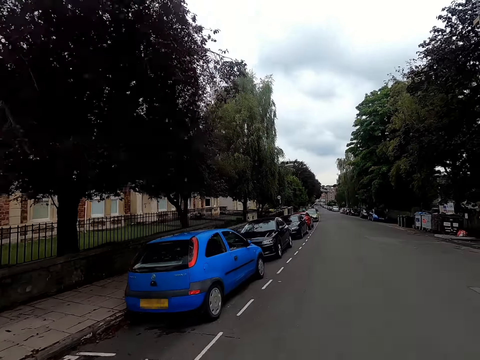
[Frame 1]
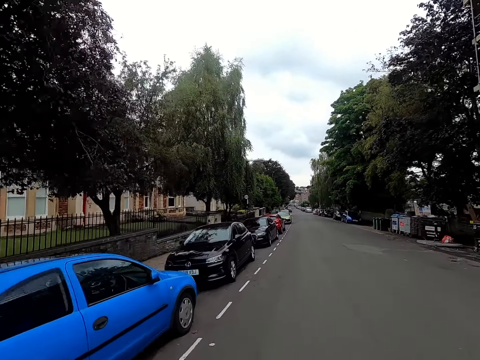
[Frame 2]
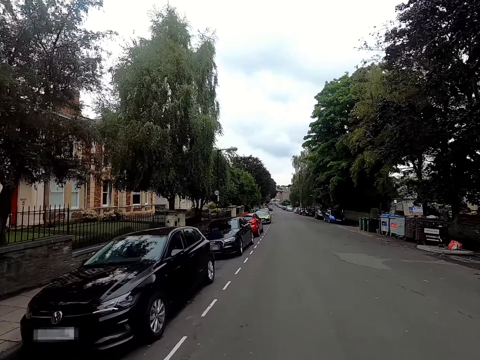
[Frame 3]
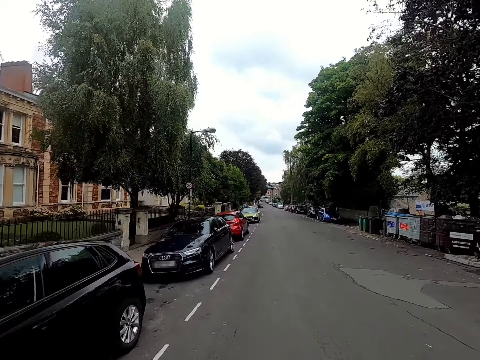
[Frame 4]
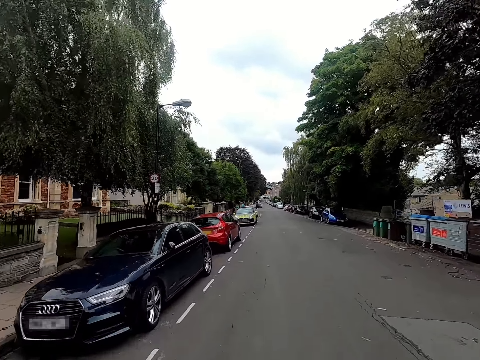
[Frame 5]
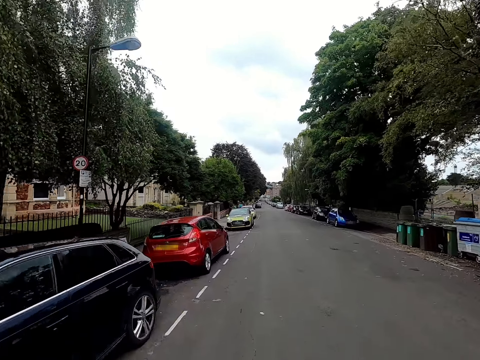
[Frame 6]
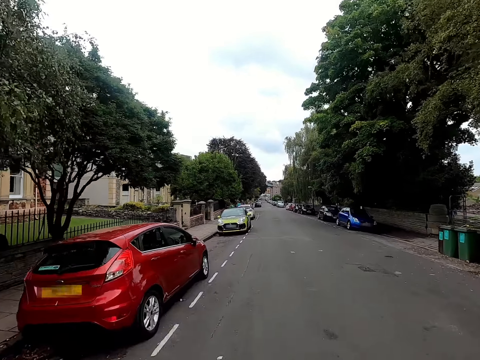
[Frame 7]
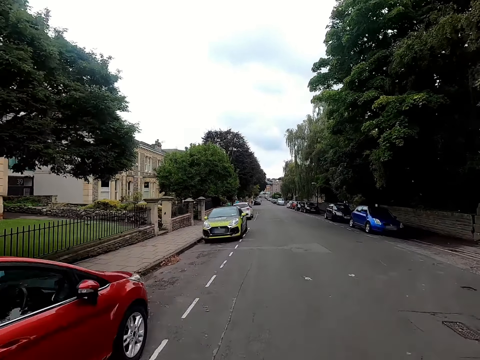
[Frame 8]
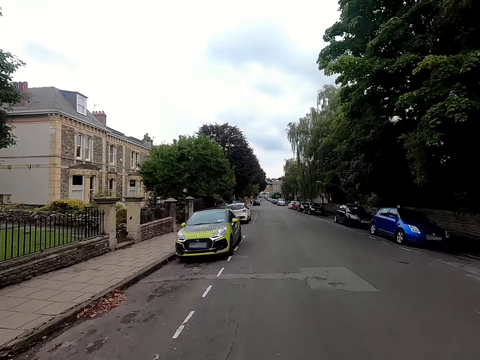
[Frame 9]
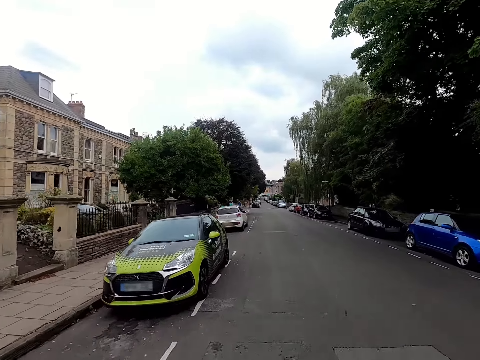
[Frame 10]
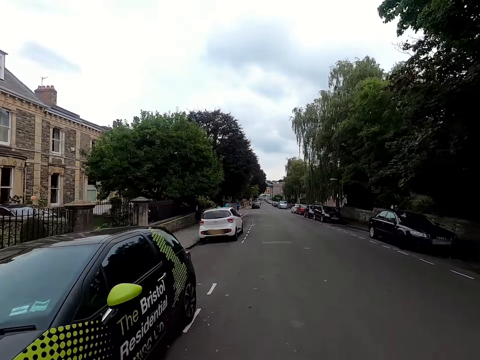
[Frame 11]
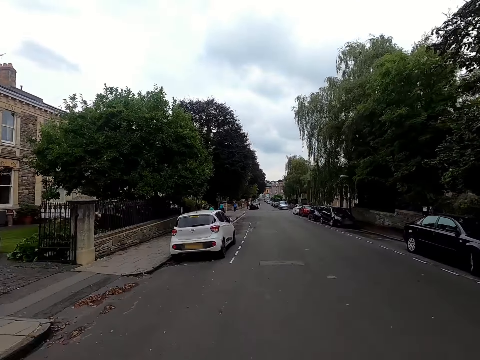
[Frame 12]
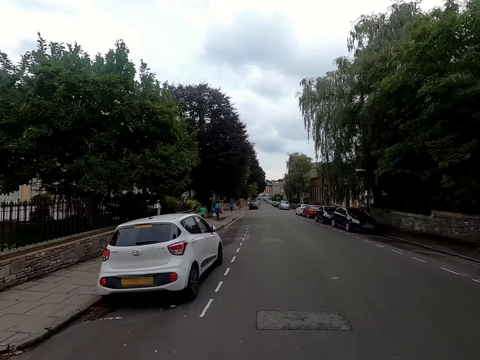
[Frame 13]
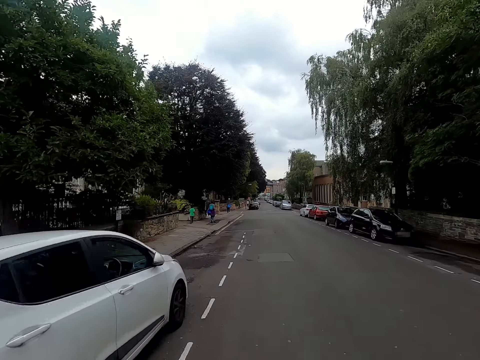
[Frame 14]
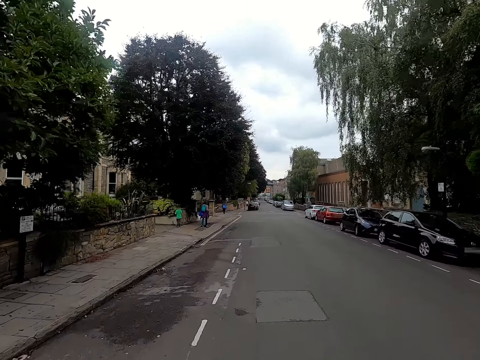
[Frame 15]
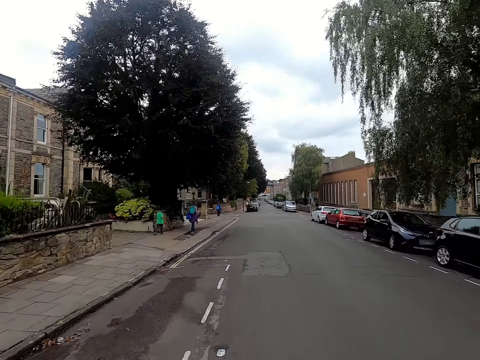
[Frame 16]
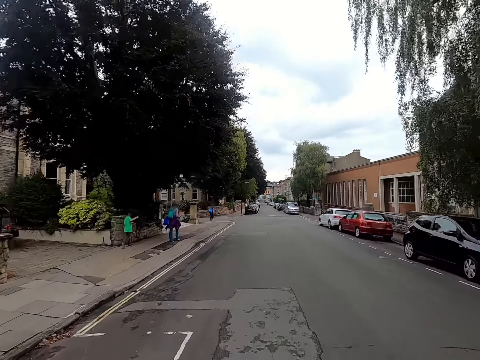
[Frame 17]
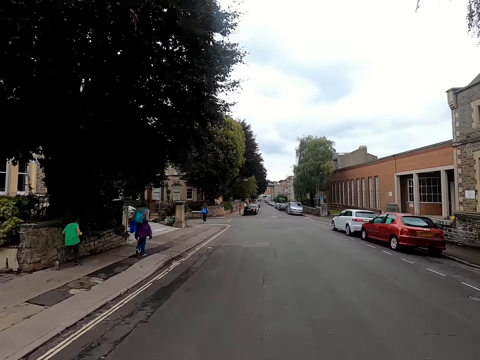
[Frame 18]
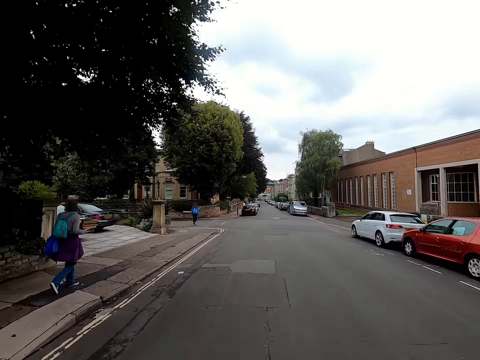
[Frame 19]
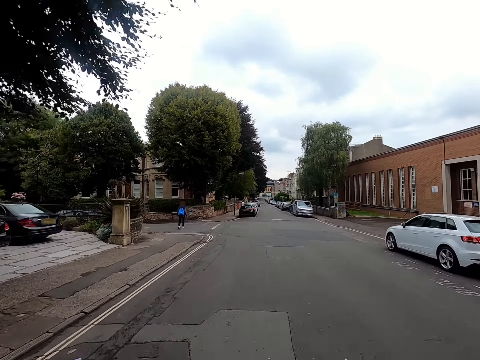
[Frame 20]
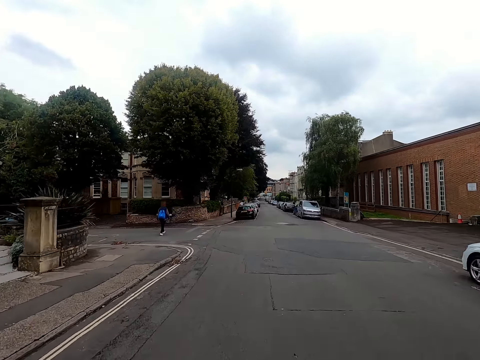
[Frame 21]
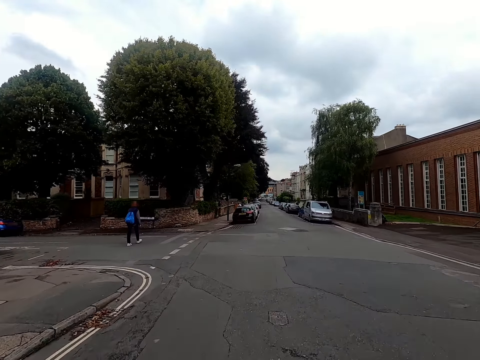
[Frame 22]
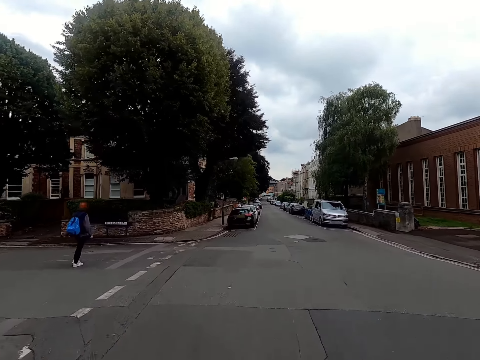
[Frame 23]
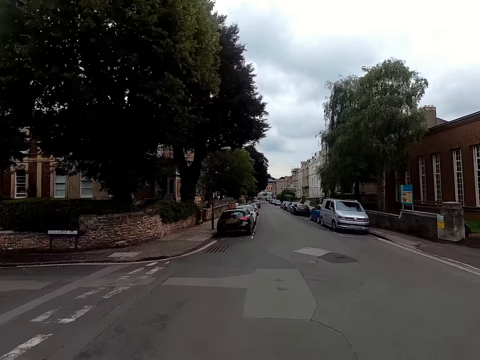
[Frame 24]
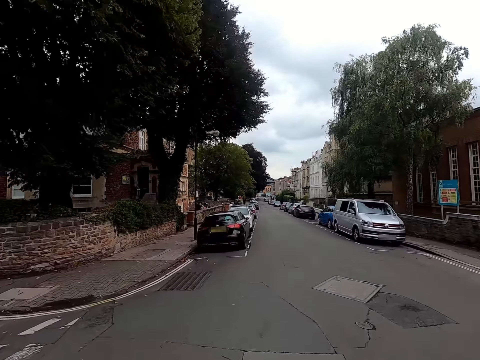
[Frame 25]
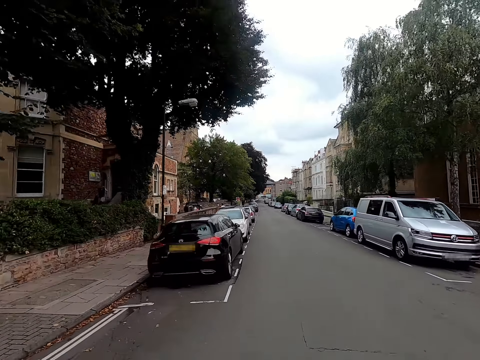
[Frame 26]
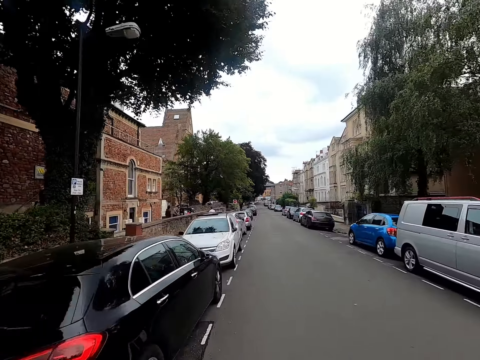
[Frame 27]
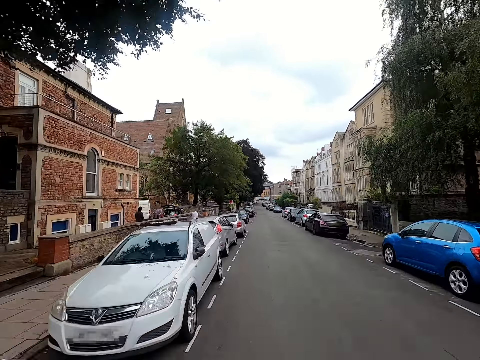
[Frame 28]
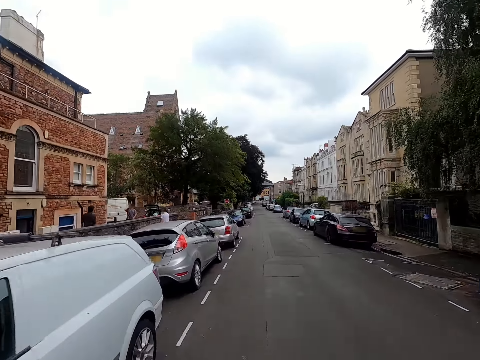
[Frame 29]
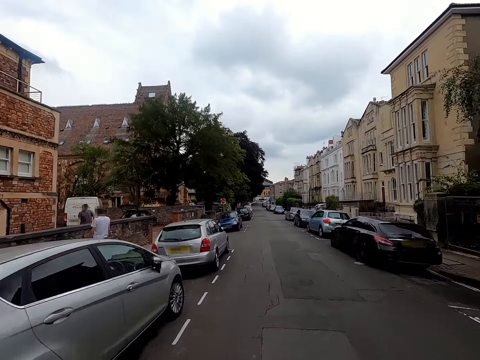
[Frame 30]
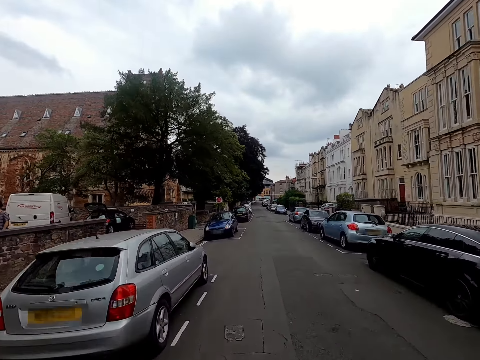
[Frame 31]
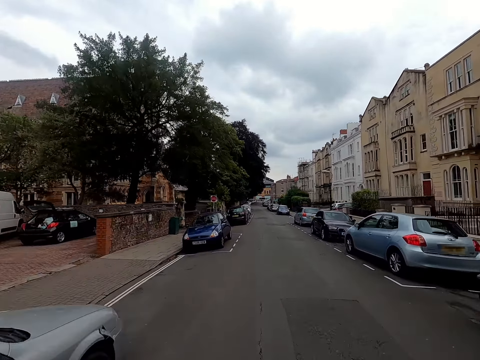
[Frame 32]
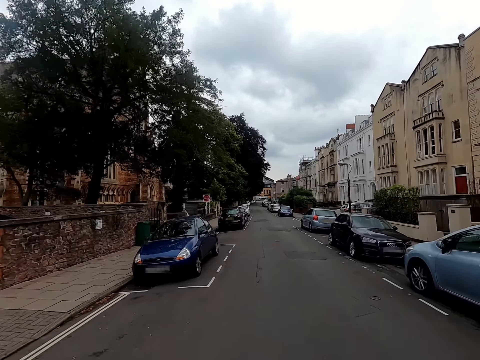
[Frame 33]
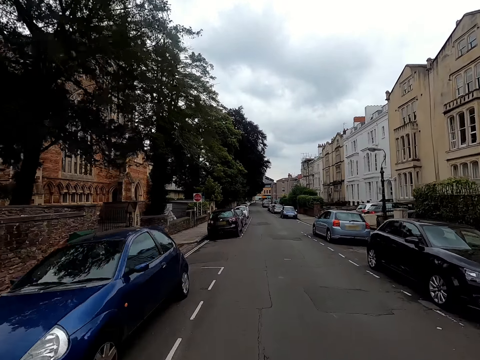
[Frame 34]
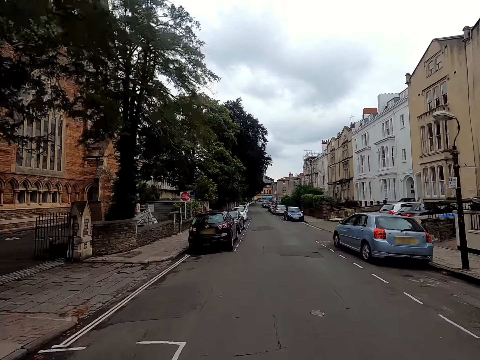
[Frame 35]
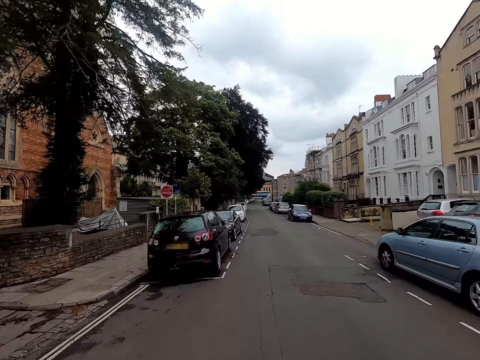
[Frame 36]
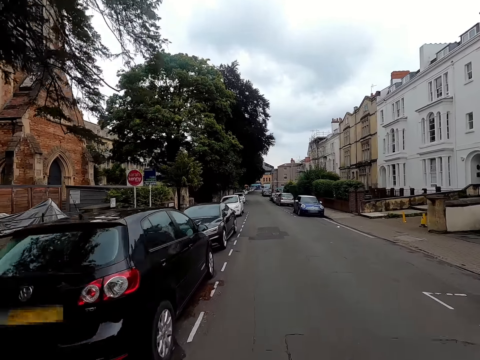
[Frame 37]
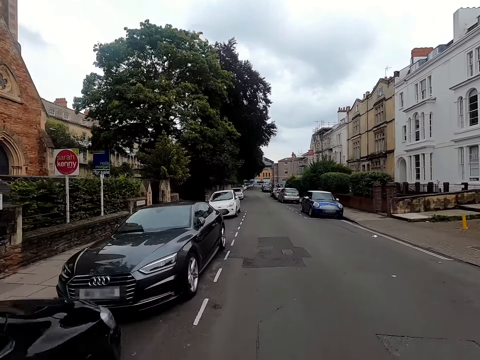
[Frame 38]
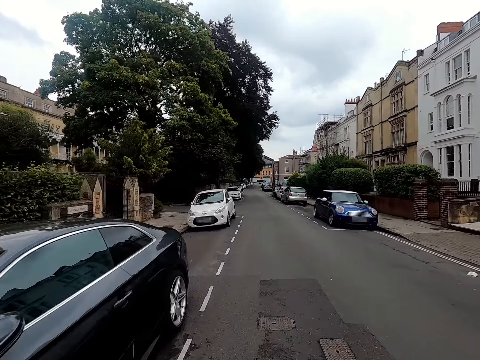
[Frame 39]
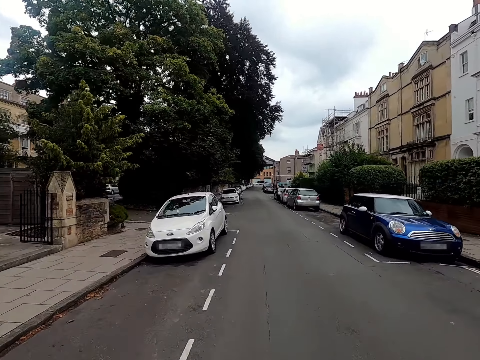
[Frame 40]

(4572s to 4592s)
The camera wearer rides past a boy and a woman. They ride past a man. They ride past another man.

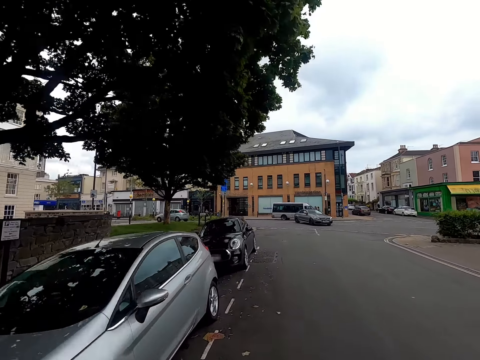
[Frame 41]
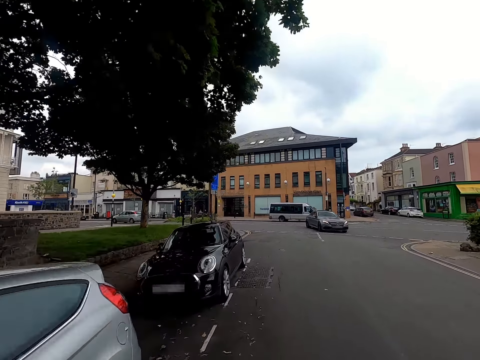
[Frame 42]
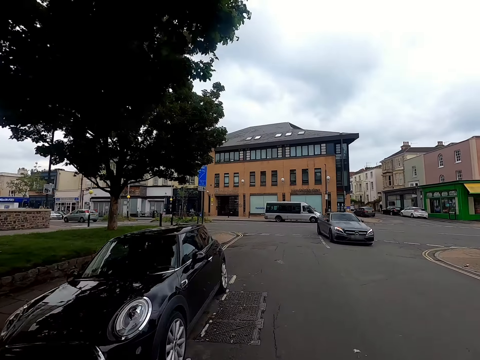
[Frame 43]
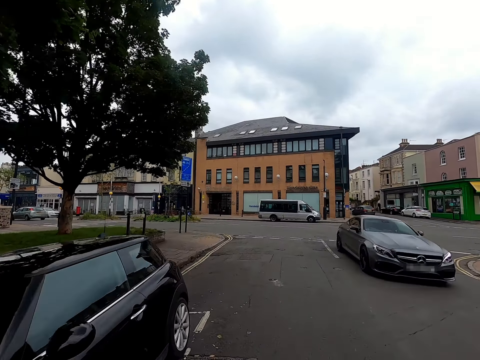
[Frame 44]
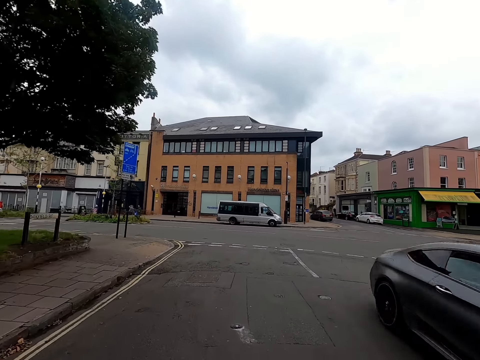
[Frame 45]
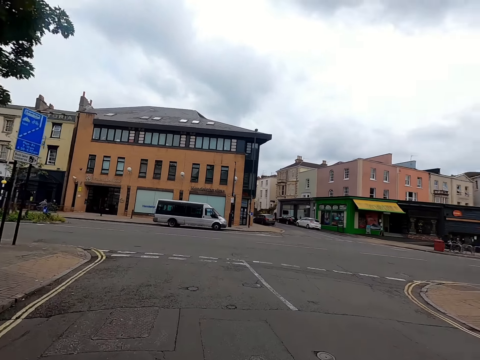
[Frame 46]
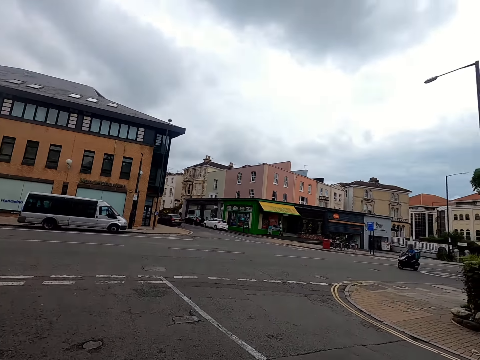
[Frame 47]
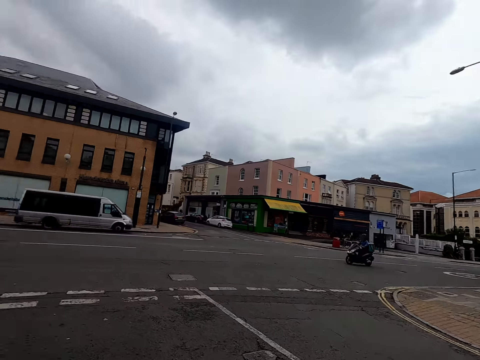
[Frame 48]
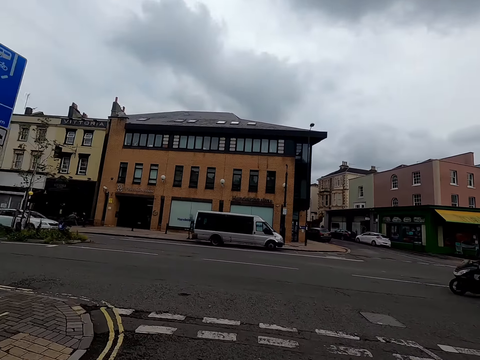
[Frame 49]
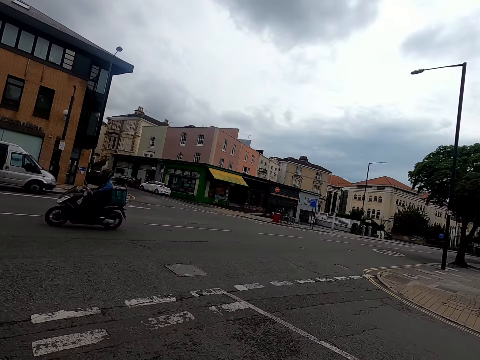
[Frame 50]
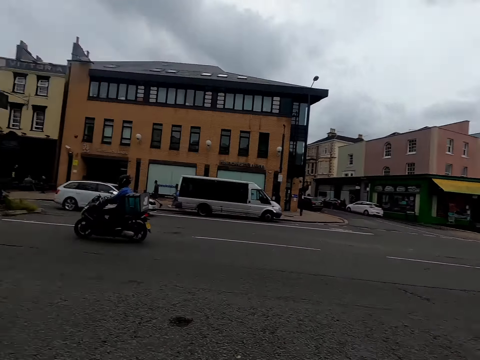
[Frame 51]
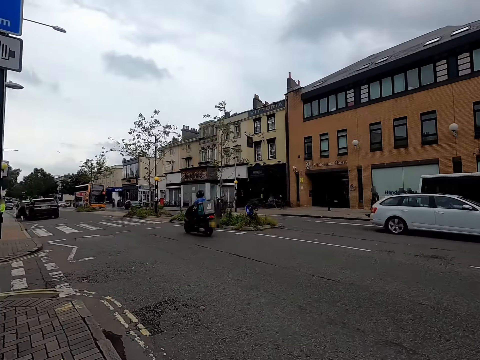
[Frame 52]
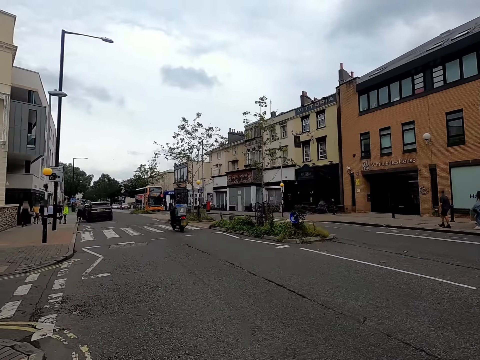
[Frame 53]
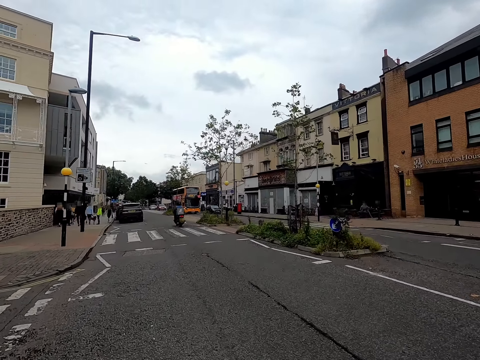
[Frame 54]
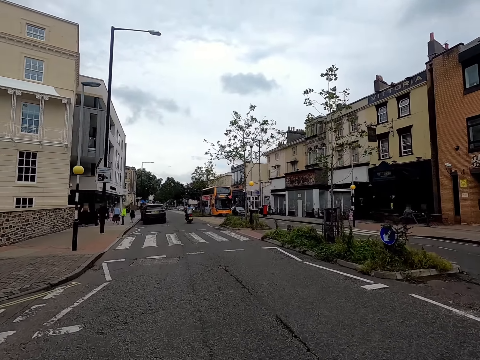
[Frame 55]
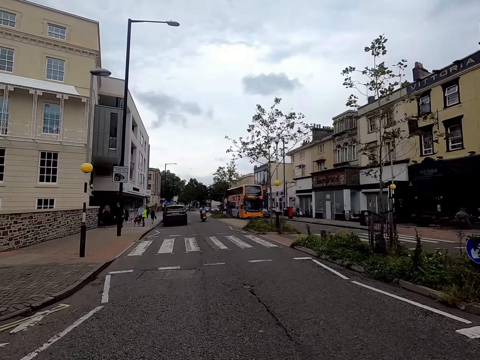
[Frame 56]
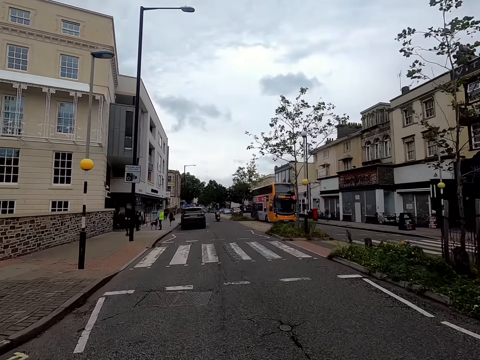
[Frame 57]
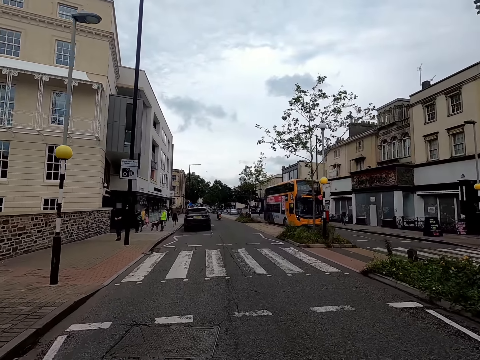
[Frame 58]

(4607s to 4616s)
A black car drives past the camera wearer. The camera wearer looks around. A man rides a bike past the camera wearer. The camera wearer rides something on the road.
